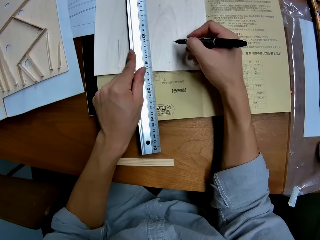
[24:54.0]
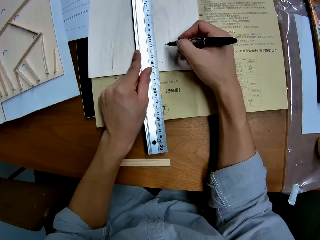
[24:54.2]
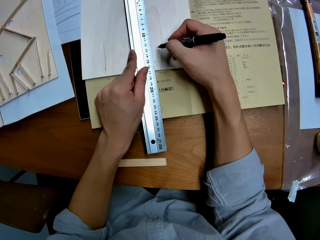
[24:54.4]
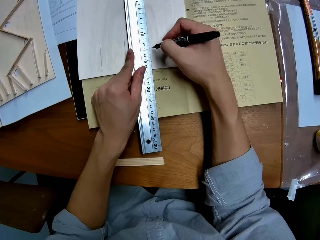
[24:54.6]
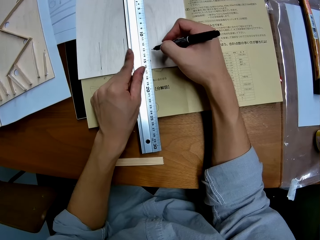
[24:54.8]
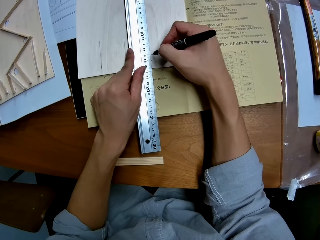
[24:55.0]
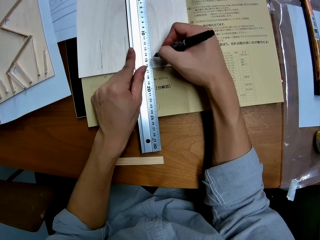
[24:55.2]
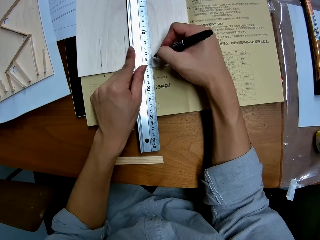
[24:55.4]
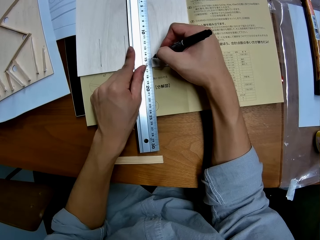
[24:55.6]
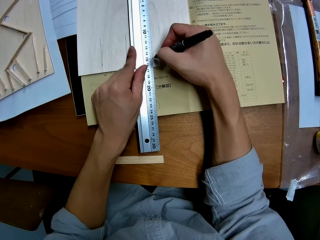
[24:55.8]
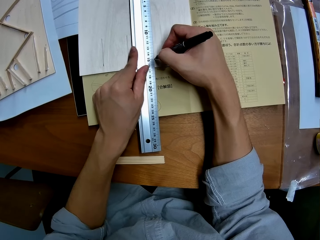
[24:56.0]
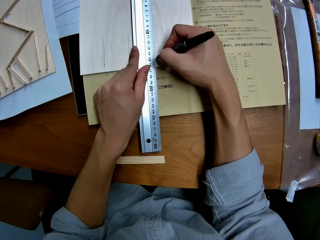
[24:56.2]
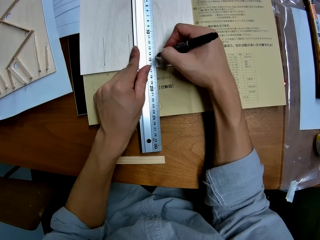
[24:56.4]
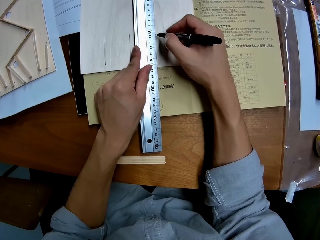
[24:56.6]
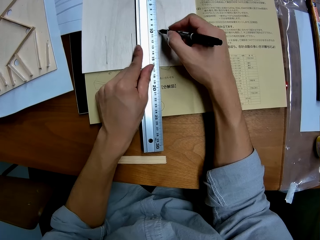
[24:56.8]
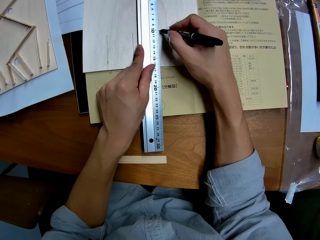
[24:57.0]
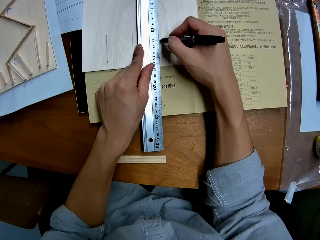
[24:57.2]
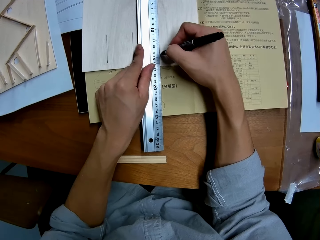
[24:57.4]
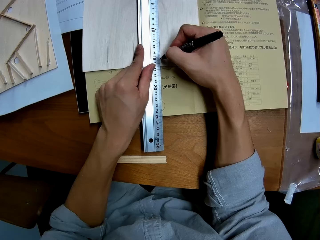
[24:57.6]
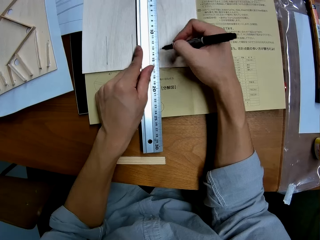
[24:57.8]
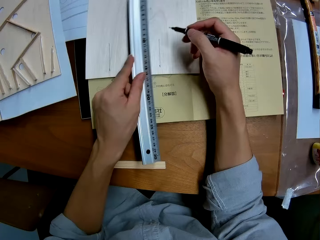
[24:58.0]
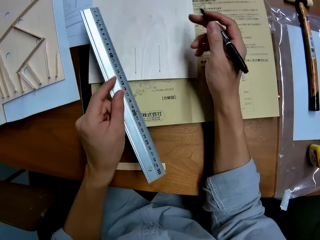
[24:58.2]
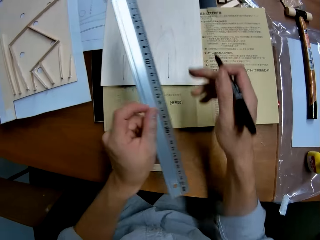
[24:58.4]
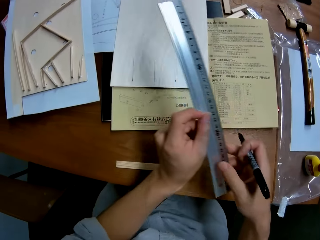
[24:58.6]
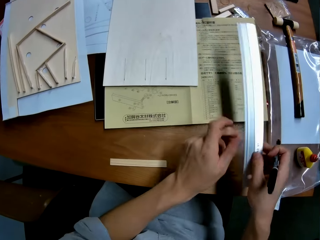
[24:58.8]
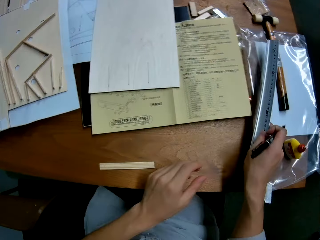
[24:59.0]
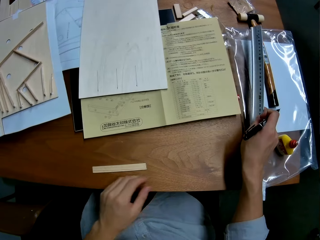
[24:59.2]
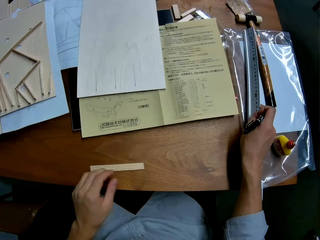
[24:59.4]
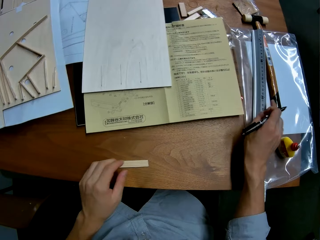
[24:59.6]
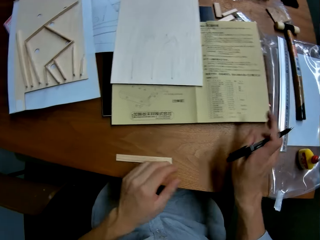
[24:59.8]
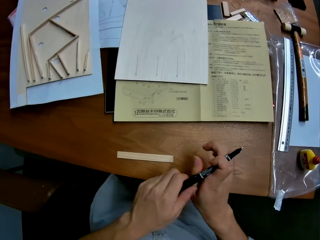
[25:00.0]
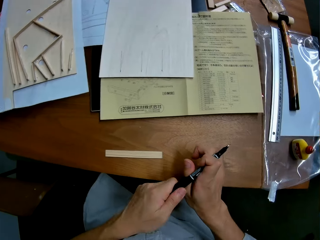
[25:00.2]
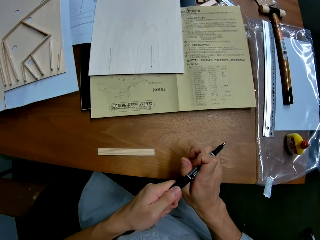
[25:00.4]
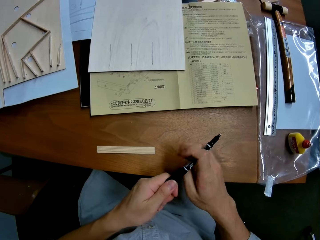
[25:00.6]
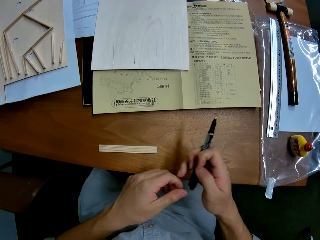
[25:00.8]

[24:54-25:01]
The camera wearer adjusts the ruler on the table with his left hand. He marks the wooden board with the pen in his right hand. He passes the ruler from his left hand to his right hand. He drops the ruler on the table with his right hand. He holds the pen with his two hands.
